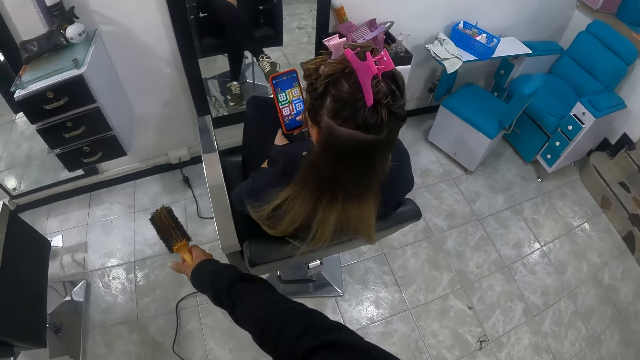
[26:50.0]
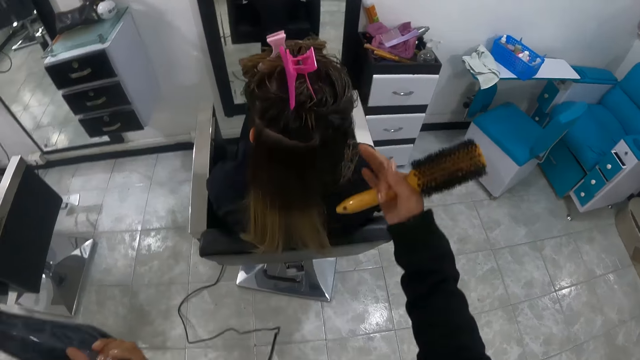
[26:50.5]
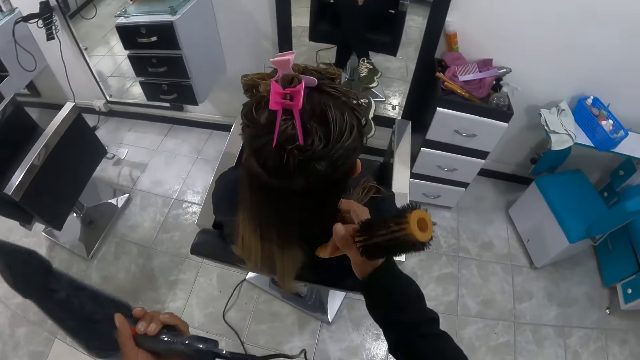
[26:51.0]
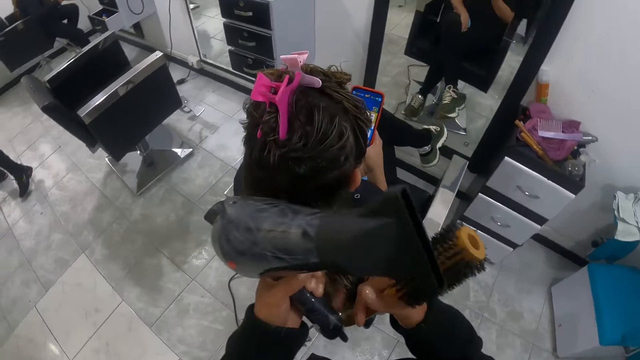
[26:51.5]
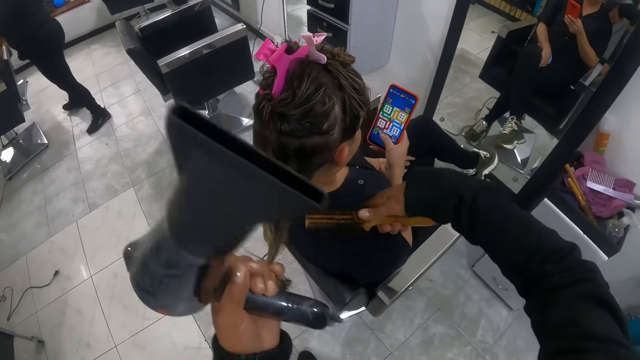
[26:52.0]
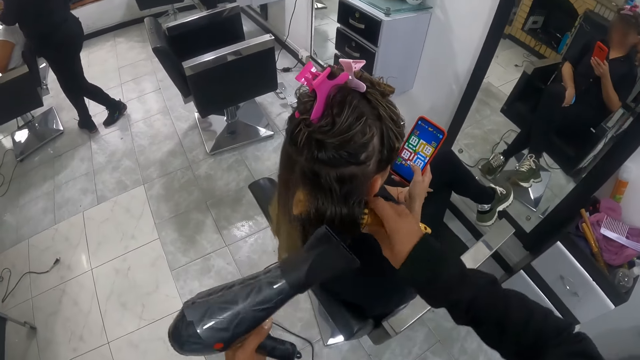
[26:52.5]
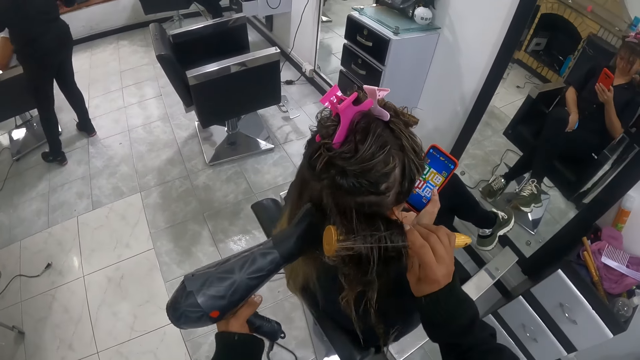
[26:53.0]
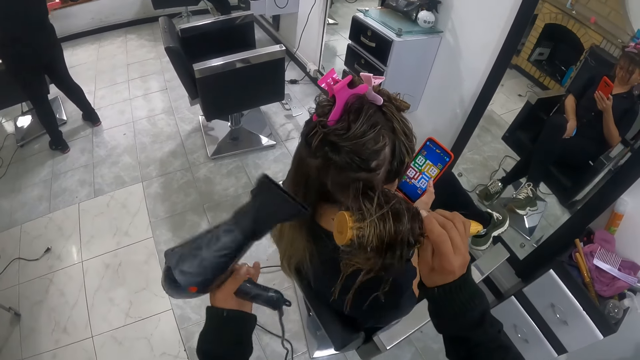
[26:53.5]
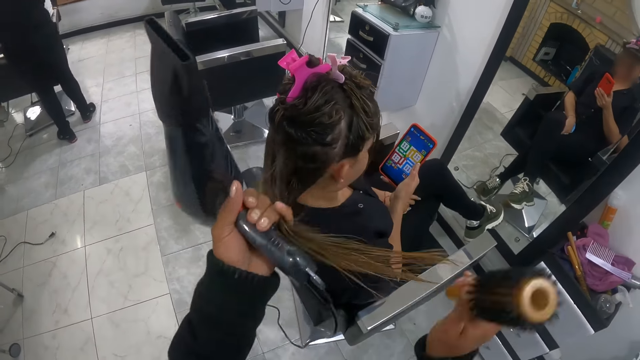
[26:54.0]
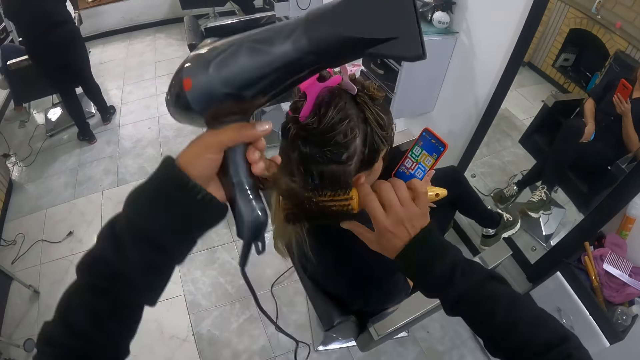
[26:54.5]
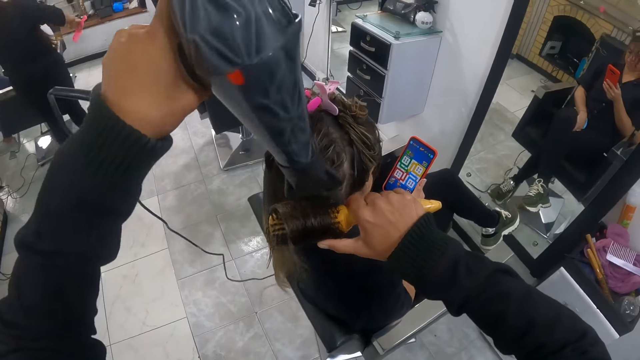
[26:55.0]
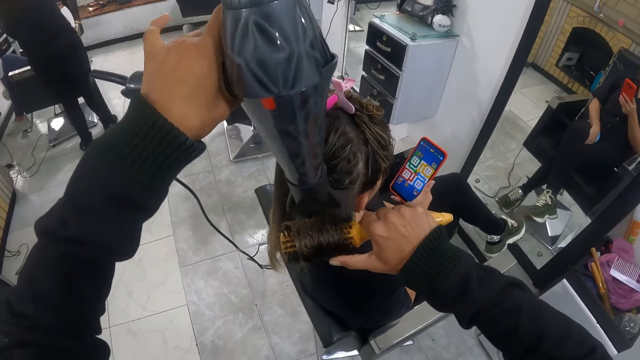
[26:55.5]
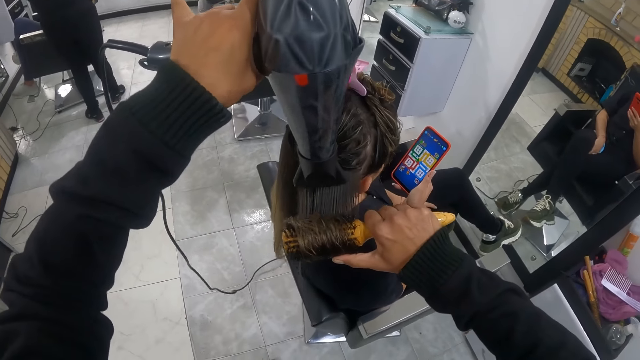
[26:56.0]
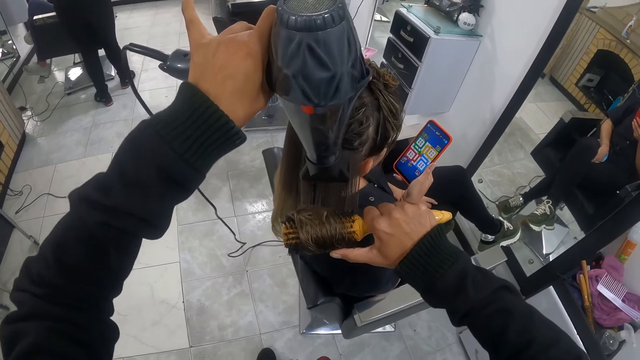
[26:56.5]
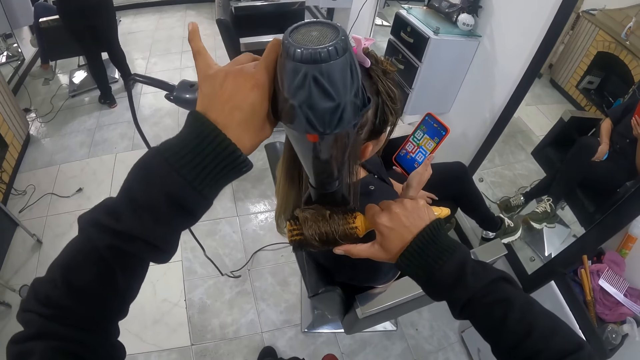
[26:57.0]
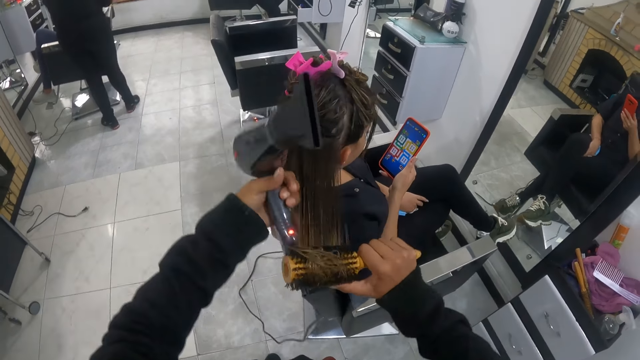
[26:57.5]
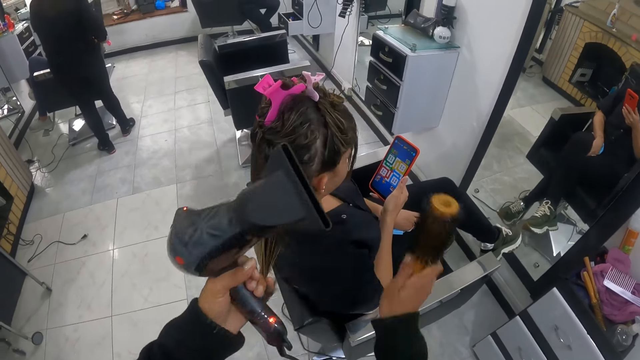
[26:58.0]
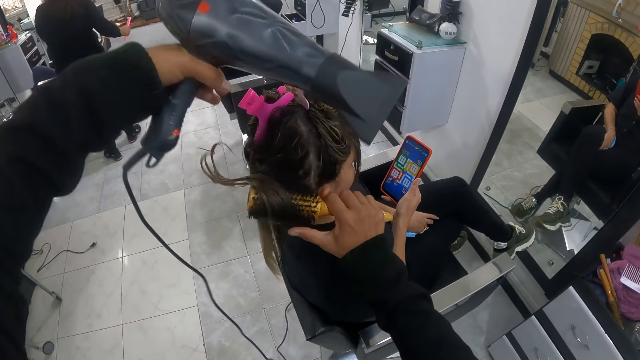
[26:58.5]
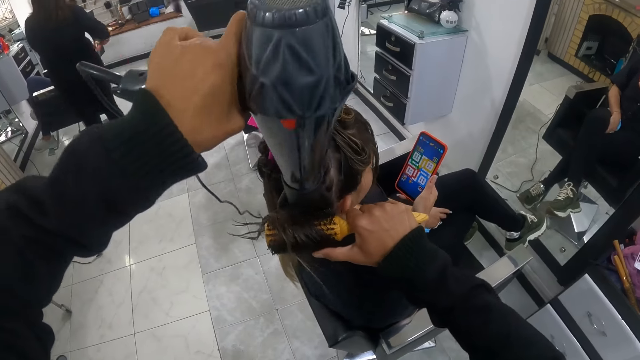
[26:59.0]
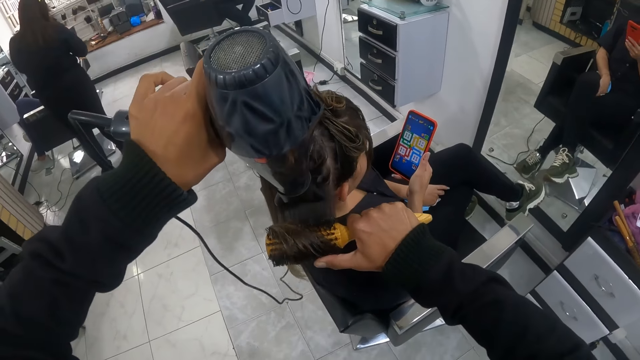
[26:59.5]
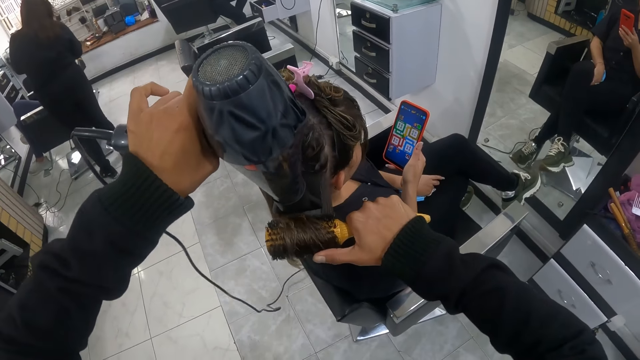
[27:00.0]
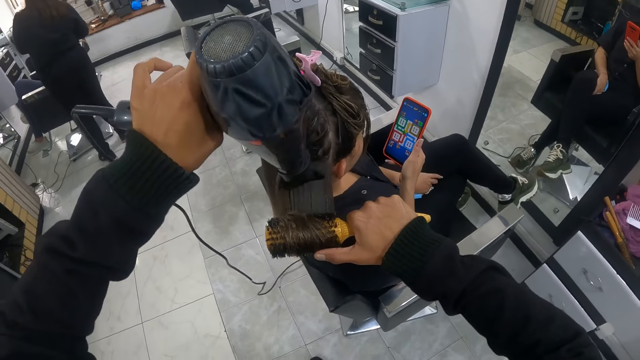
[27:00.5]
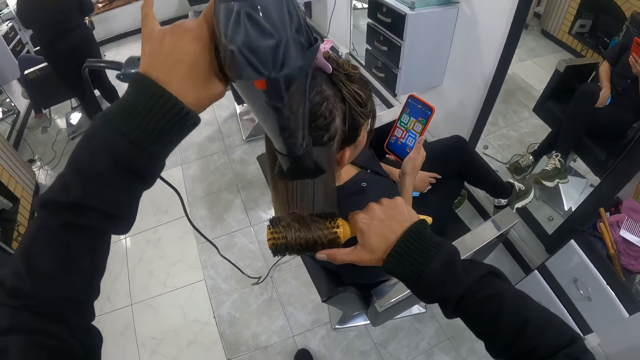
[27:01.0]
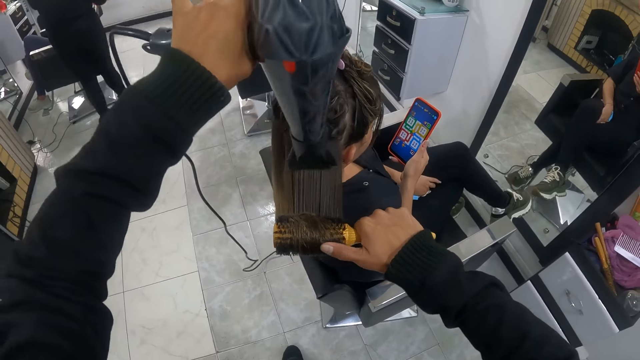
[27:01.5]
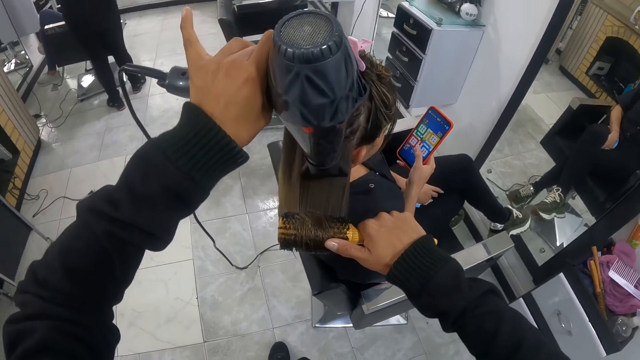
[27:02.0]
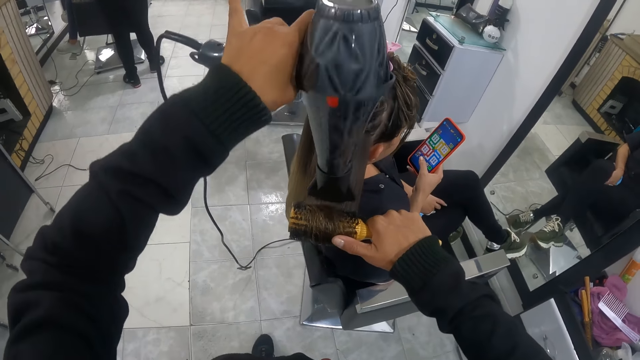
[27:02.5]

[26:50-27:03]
The camera wearer holds the woman's hair with her right hand. She transfers the hair from her right hand to her left hand. She brushes the woman's hair with the hairbrush with her right hand. She dries the woman's hair with the hair dryer with her left hand. She holds the woman's hair with her left hand. She brushes the woman's hair with the hairbrush with her right hand. She dries the woman's hair with the hair dryer with her left hand. She holds the woman's hair with her left hand. She brushes the woman's hair with the hairbrush with her right hand. She dries the woman's hair with the hair dryer with her left hand.

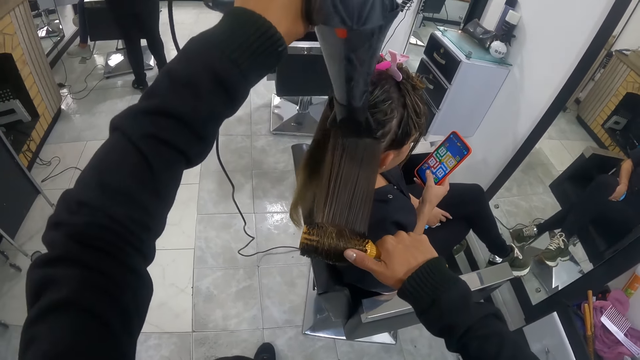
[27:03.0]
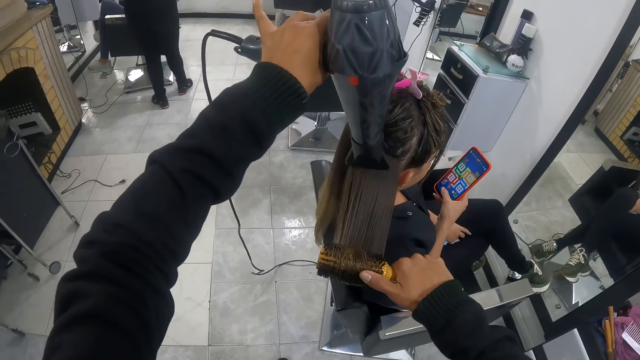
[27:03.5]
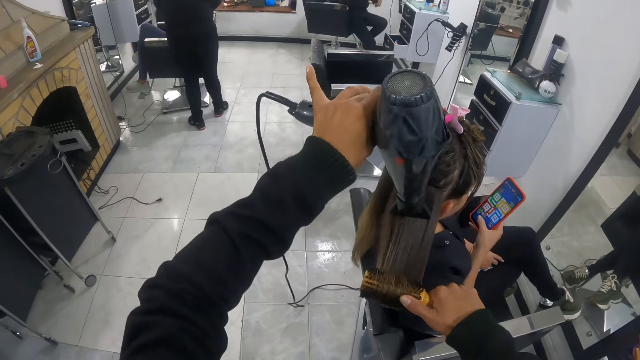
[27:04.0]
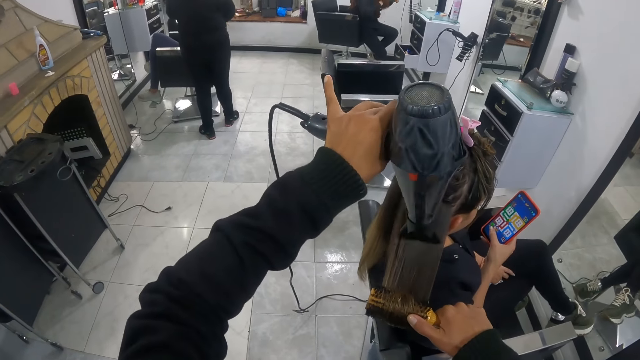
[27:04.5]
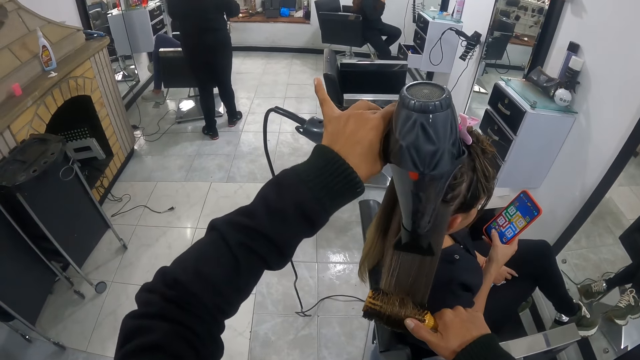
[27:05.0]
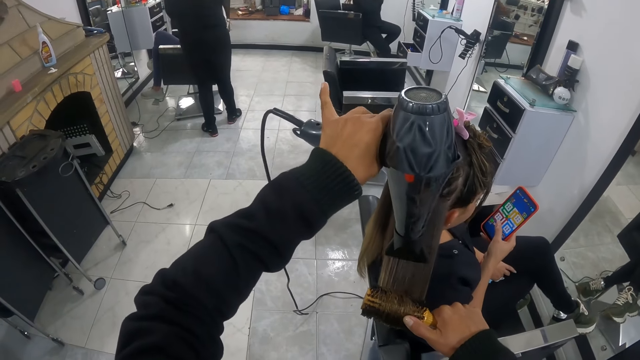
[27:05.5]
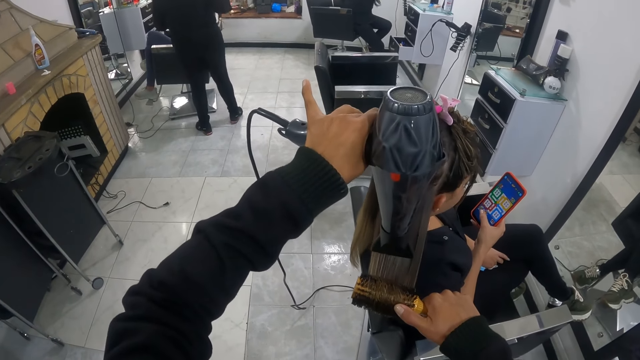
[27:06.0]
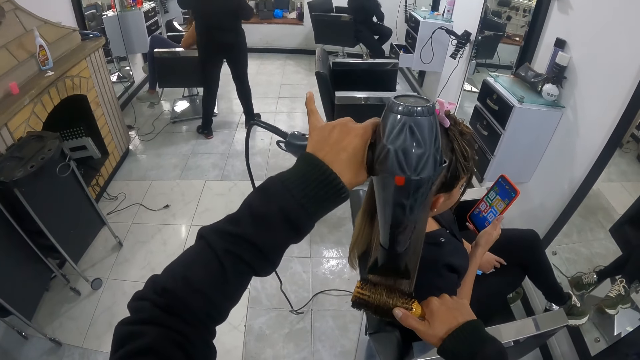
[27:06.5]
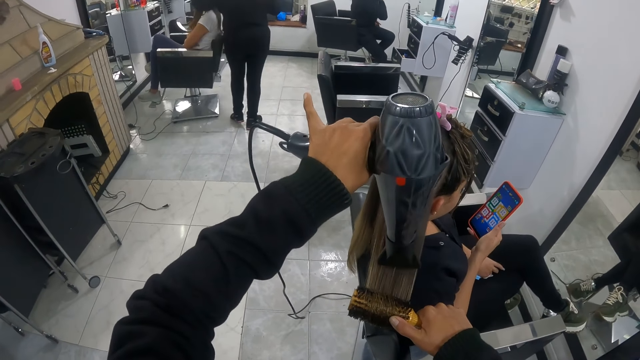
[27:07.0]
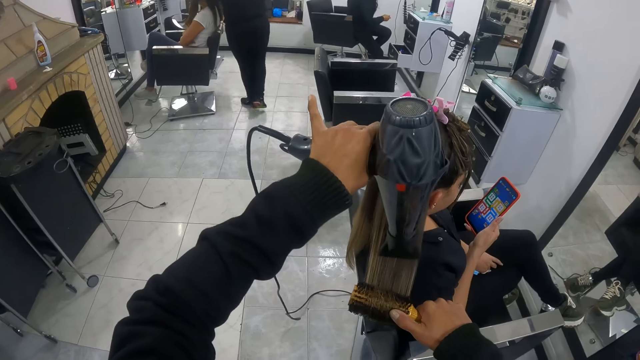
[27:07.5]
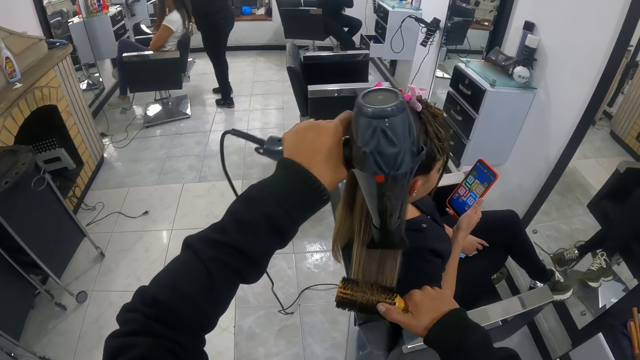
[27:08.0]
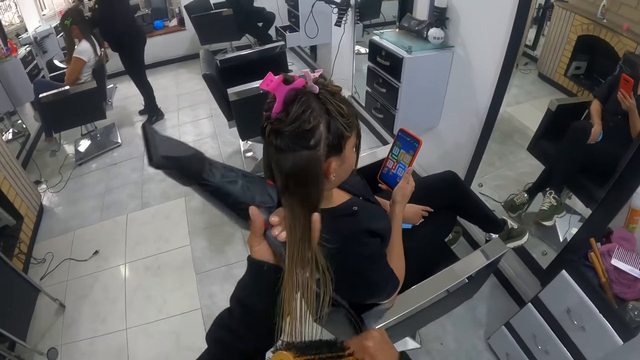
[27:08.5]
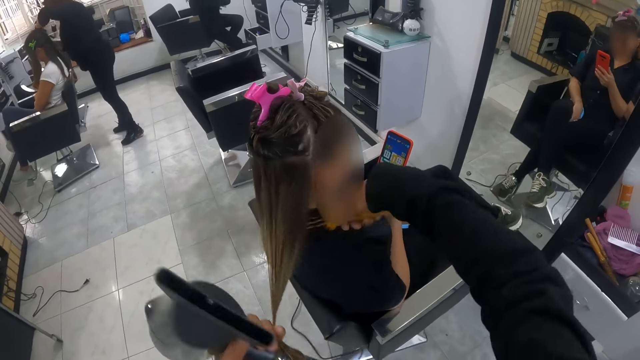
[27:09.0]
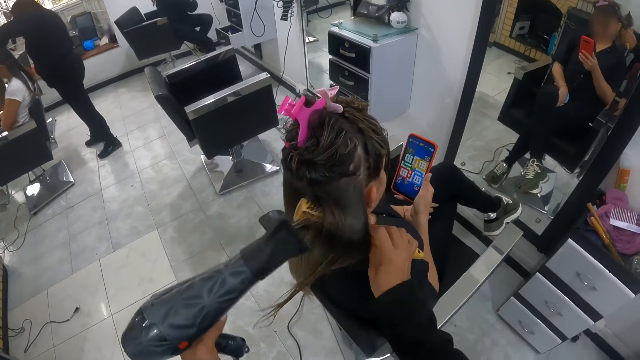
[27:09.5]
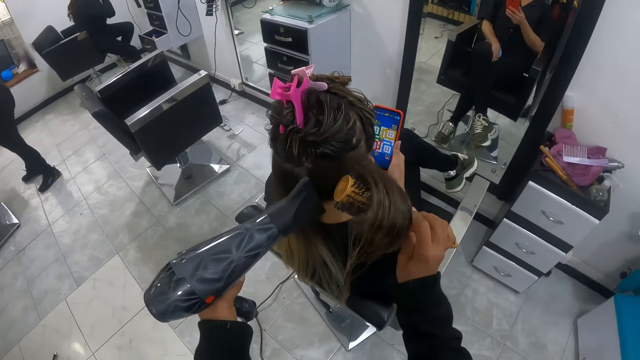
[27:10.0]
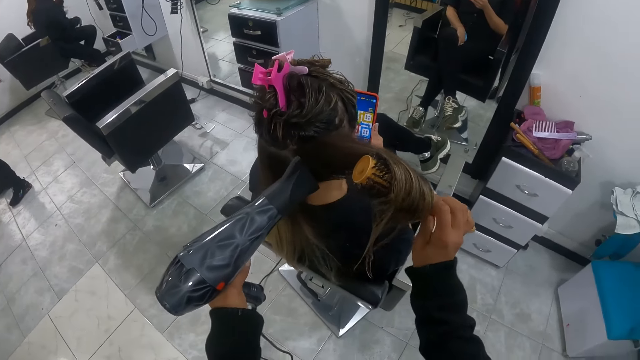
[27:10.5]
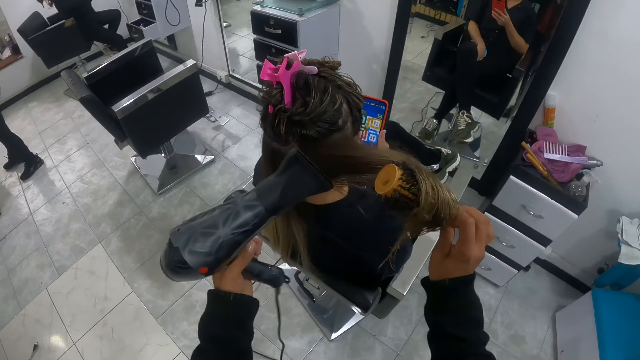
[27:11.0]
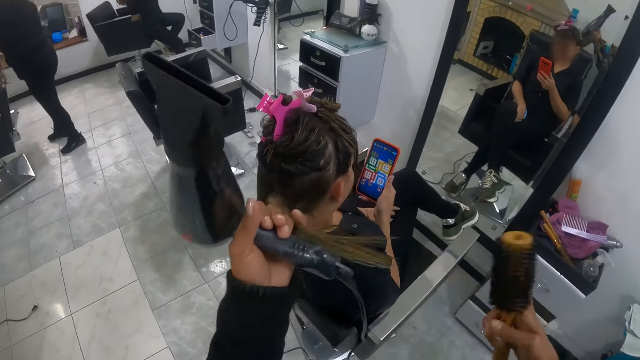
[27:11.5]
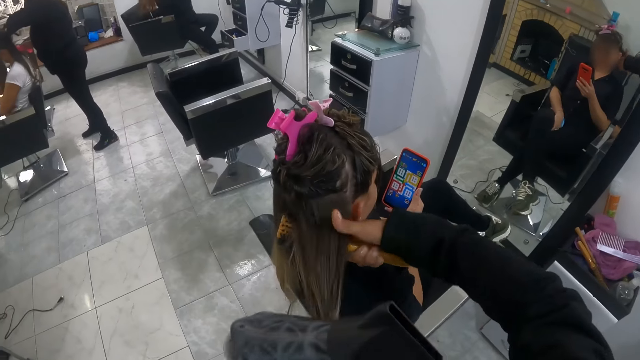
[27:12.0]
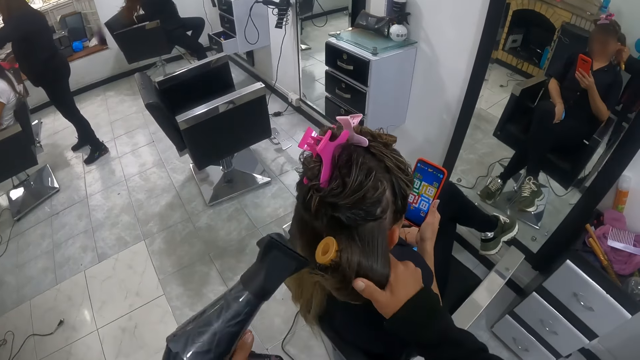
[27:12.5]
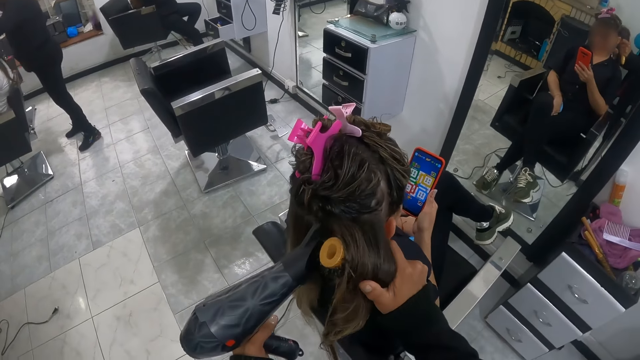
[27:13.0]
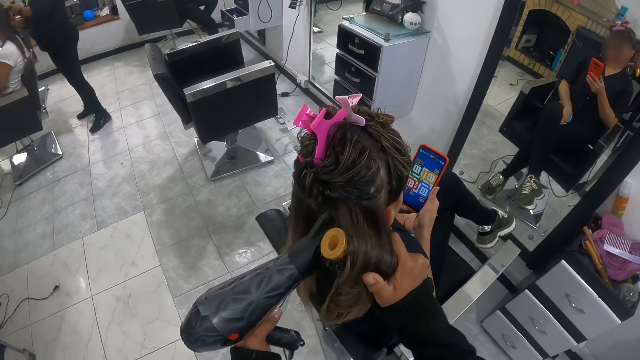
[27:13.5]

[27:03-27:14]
The camera wearer holds the woman's hair with her left hand. She brushes the woman's hair with the hairbrush with her right hand. She dries the woman's hair with the hair dryer with her left hand. She holds the woman's hair with her left hand. She brushes the woman's hair with the hairbrush with her right hand. She dries the woman's hair with the hair dryer with her left hand.
